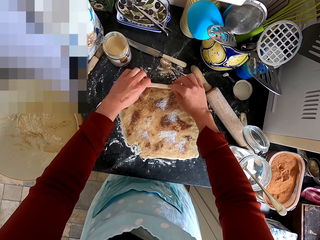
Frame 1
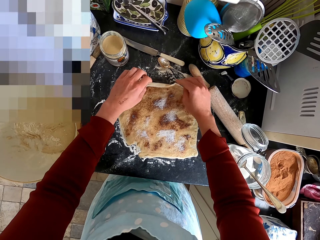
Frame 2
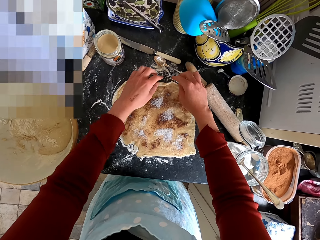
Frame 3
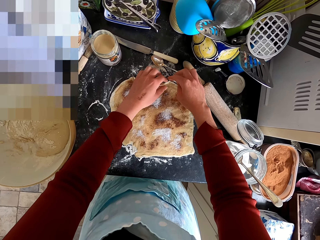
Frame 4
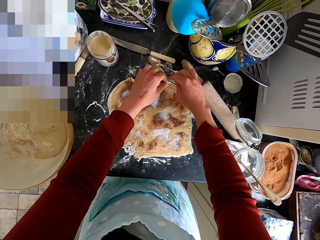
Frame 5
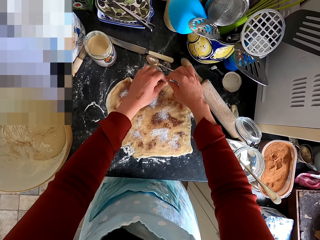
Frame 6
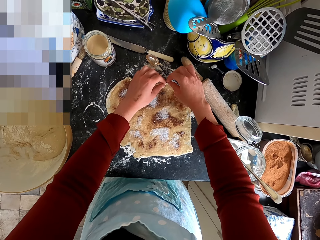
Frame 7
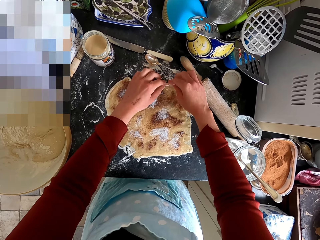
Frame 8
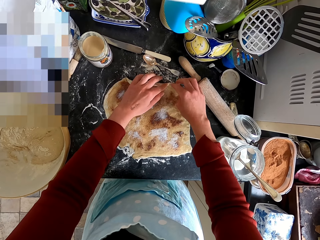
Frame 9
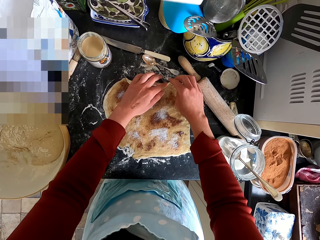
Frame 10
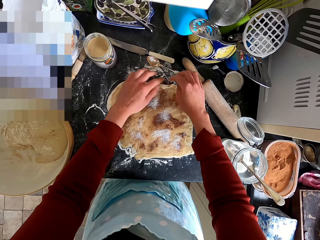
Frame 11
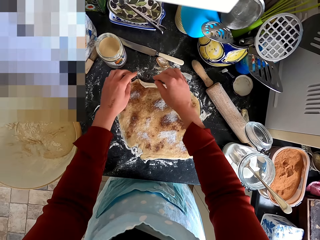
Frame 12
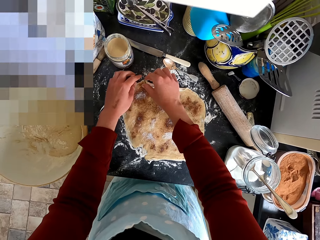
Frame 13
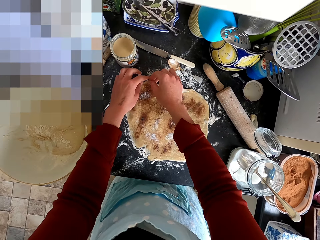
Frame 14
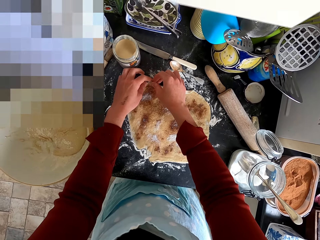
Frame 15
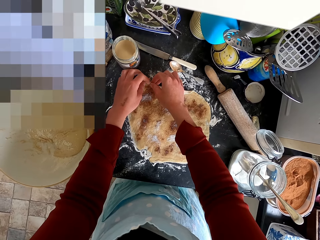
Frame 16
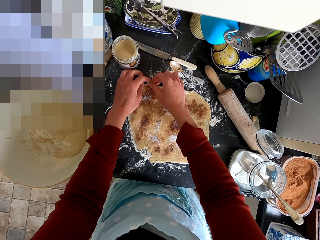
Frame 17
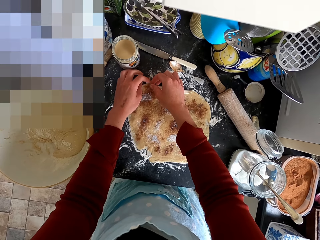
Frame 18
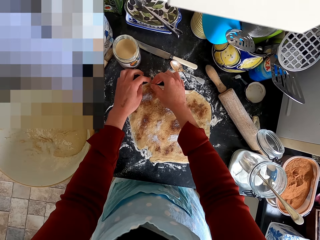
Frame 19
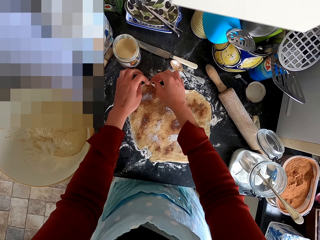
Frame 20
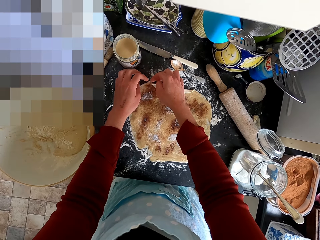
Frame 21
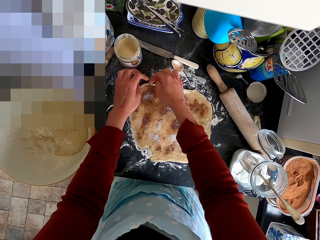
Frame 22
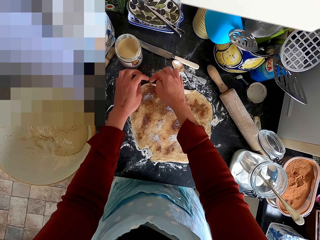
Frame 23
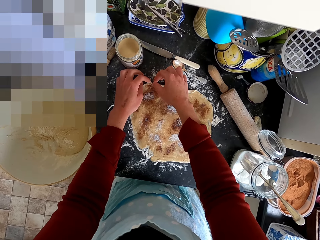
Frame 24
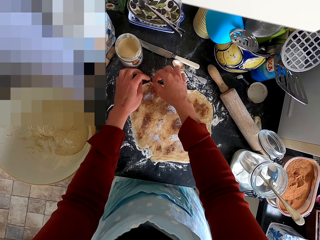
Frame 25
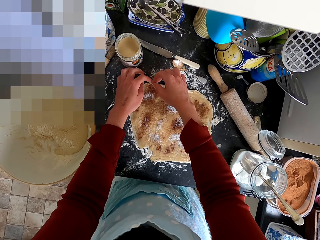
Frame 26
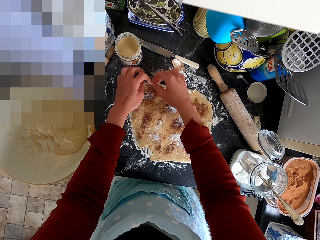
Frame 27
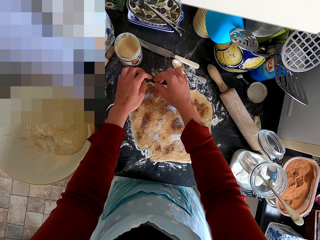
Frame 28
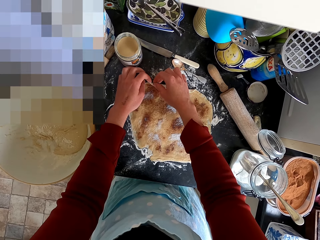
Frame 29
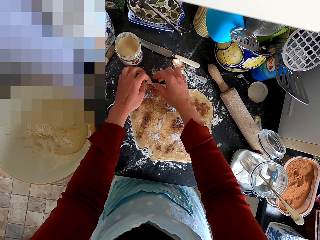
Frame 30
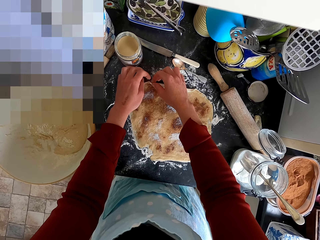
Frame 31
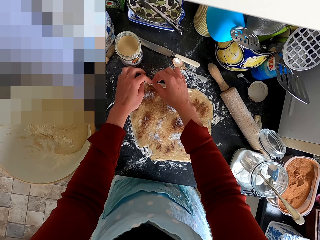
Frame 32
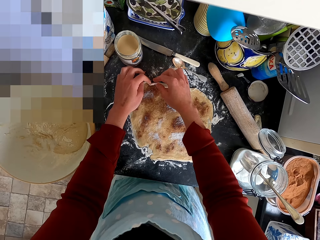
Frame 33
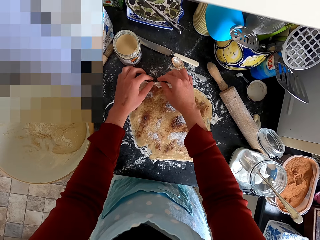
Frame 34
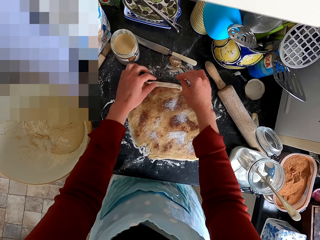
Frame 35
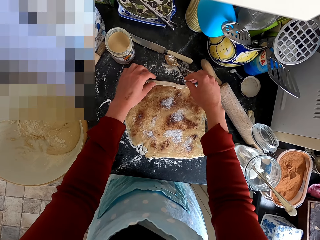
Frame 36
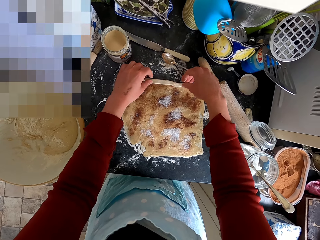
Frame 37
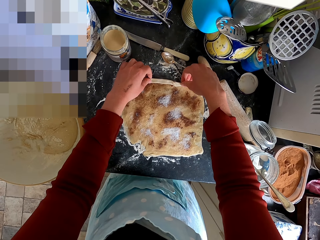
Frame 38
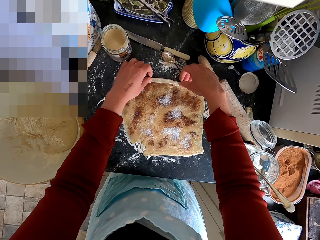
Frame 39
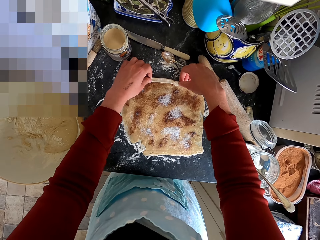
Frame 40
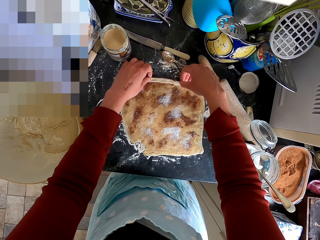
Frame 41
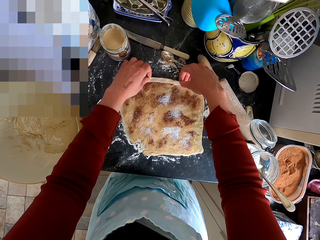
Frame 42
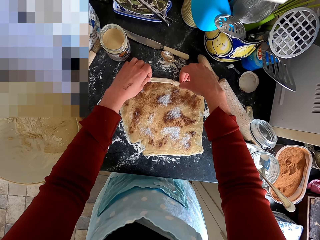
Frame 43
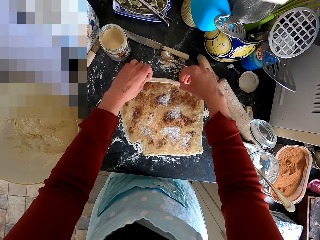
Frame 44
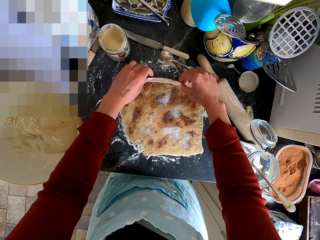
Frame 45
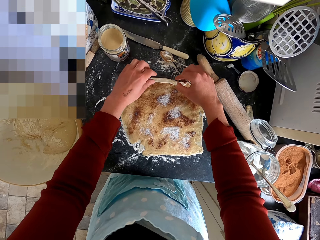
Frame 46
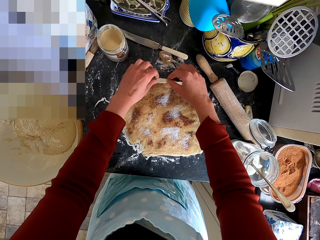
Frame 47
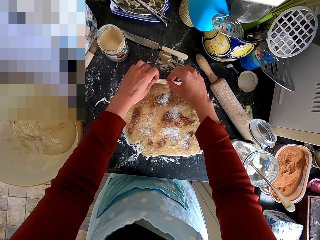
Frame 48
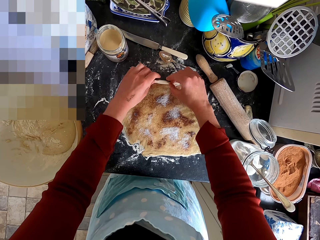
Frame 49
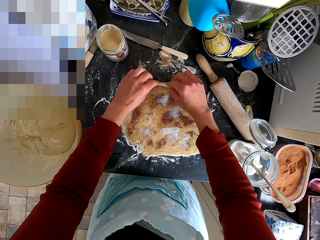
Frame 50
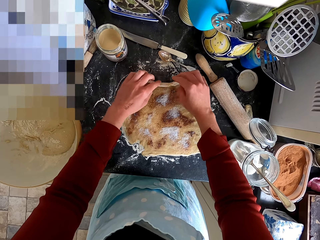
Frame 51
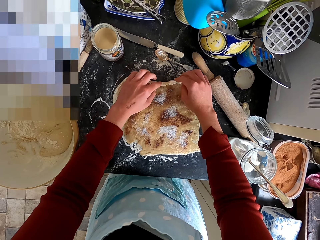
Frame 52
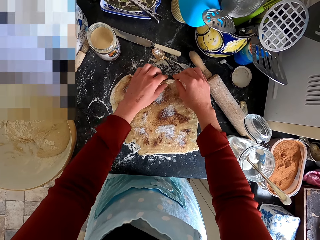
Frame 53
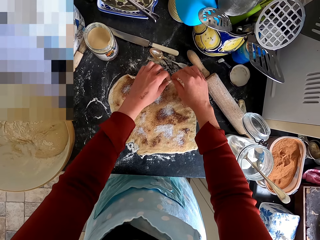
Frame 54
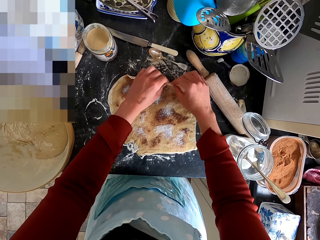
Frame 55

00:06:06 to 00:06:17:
The camera wearer rolls the dough.

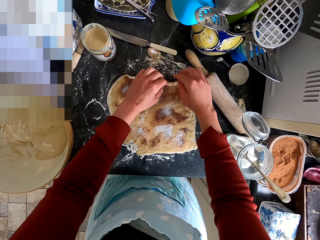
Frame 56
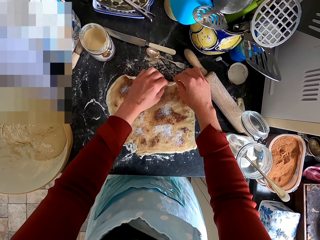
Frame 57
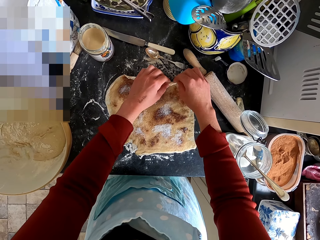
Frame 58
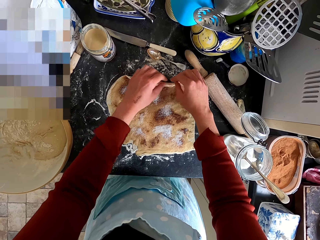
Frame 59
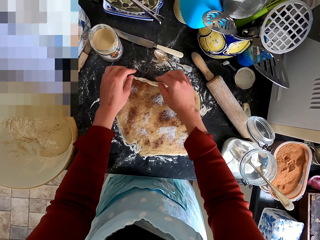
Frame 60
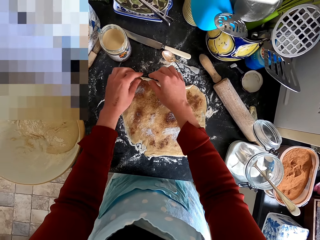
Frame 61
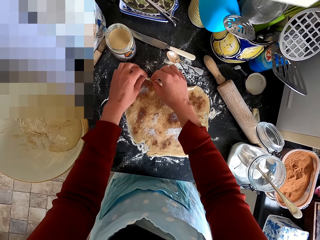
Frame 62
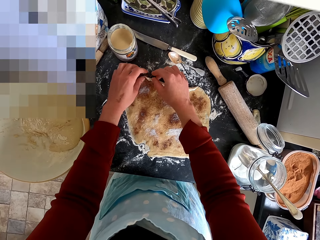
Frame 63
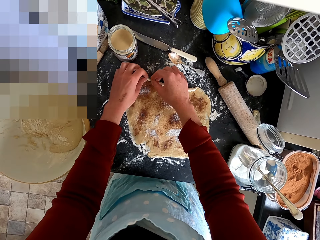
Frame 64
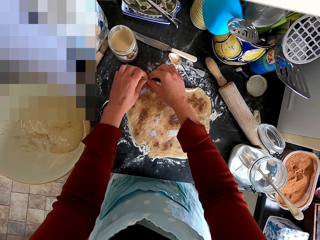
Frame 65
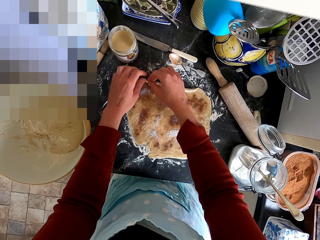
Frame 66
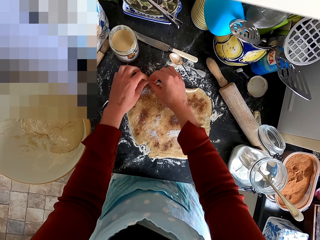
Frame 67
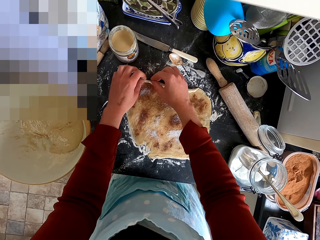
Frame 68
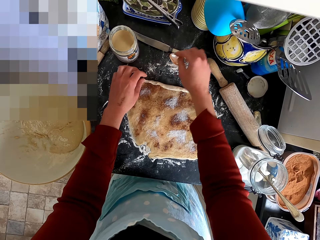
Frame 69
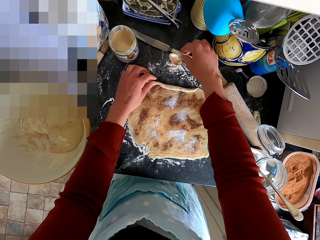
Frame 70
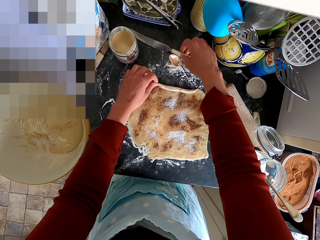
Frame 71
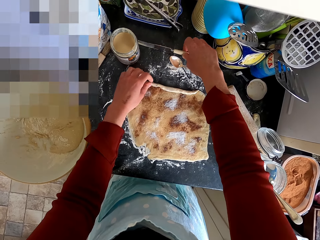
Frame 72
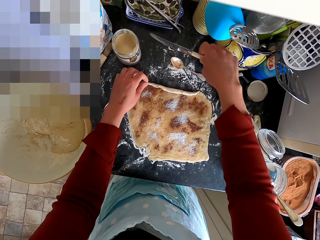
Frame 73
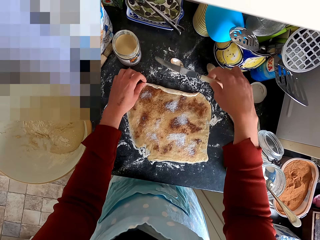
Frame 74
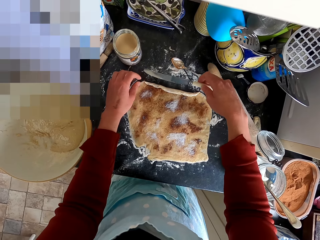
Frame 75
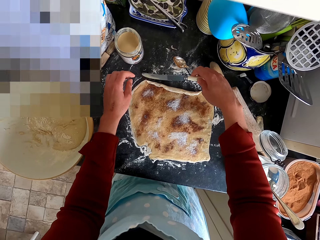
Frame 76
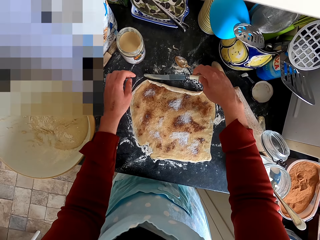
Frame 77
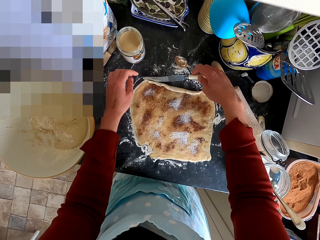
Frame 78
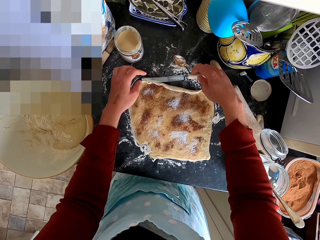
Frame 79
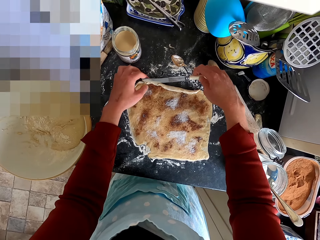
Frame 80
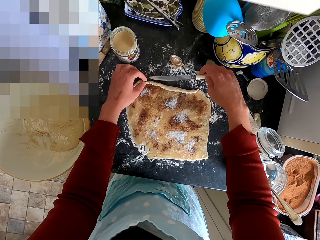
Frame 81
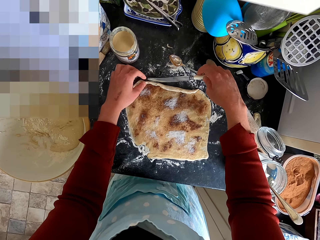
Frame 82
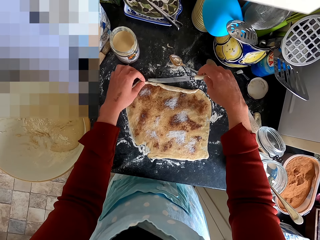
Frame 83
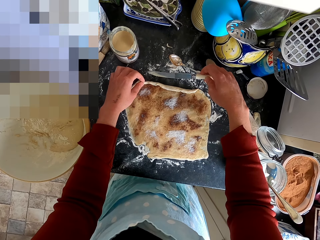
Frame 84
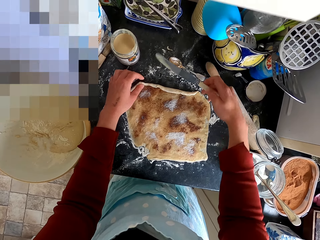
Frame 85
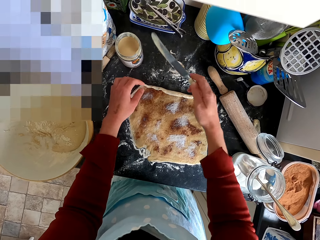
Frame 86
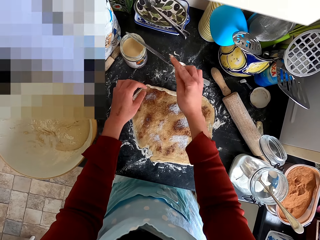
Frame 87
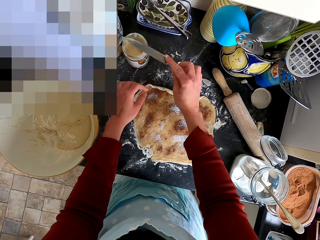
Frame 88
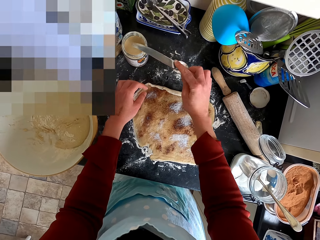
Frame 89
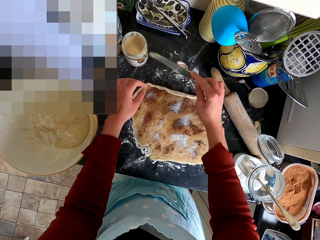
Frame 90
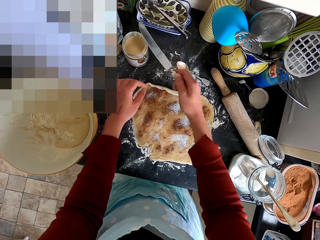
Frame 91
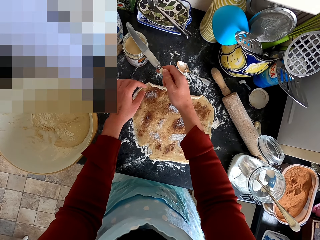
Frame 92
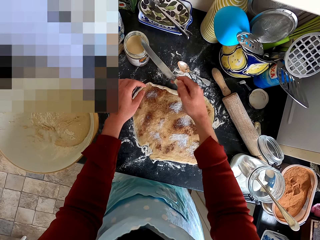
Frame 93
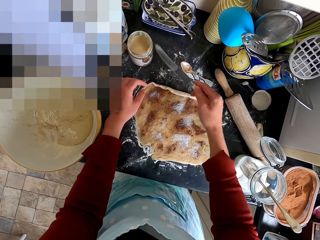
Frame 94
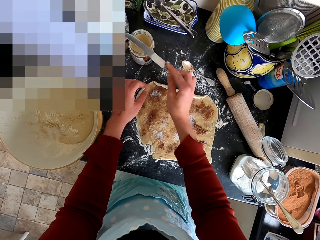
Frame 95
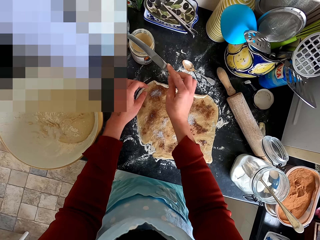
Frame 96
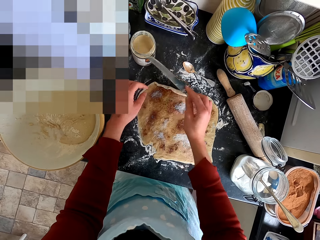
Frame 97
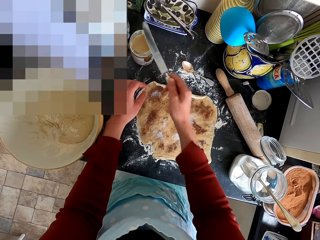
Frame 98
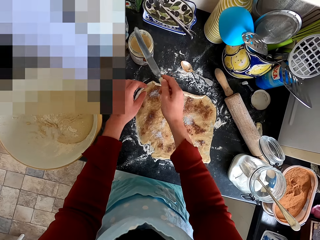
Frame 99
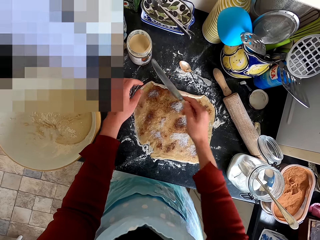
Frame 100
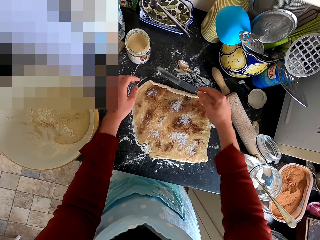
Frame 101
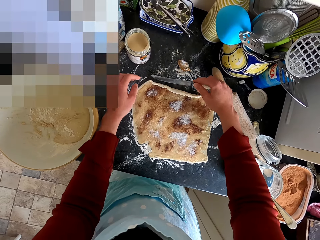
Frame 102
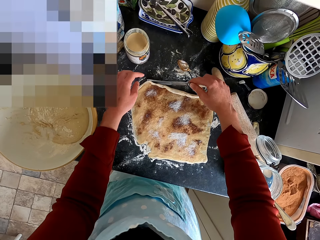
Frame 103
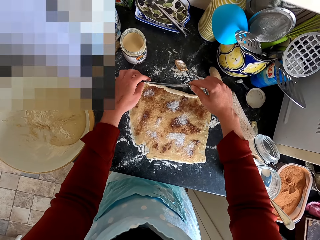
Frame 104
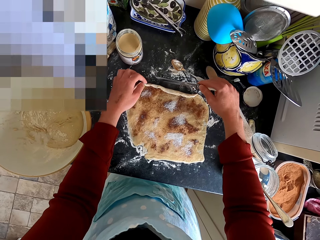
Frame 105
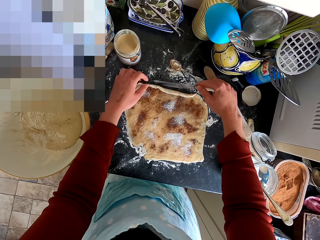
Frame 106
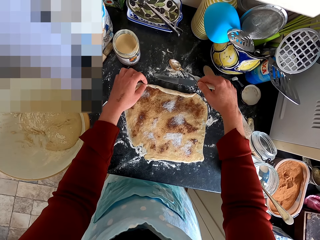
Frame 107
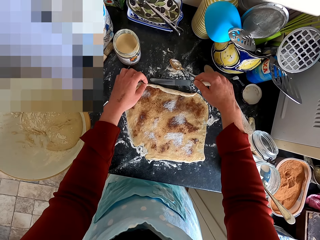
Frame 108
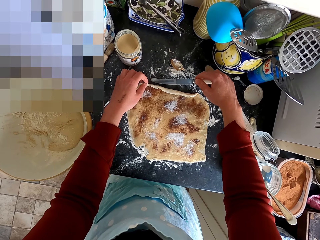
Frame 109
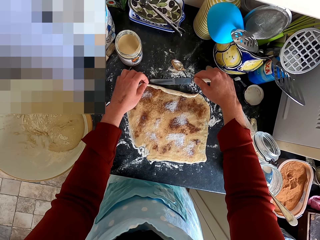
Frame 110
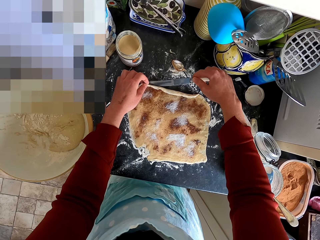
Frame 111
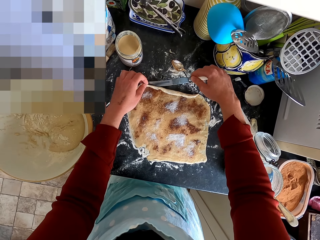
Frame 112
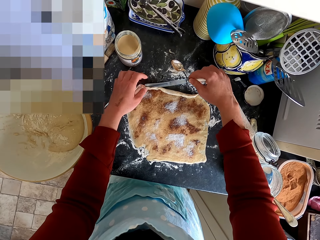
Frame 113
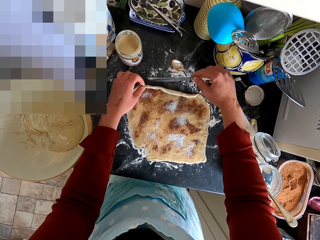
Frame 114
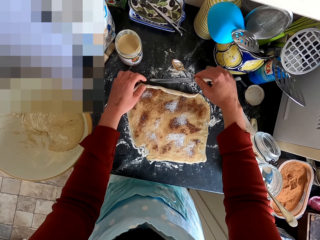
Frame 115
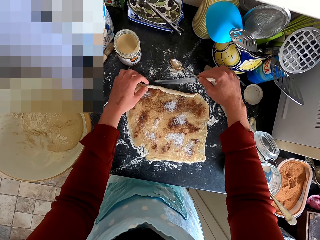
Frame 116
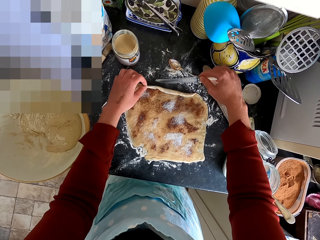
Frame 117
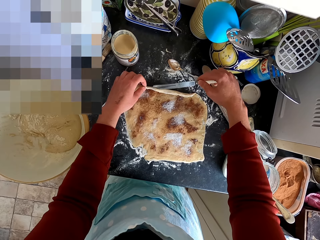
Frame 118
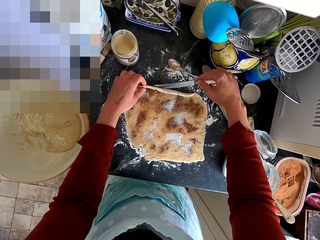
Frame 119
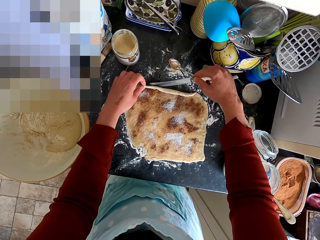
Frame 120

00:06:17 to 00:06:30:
The camera wearer picks the knife from the counter top. They remove the dough from the kitchen counter with the knife. They rub the knife on the container. They remove the dough from the kitchen counter with the knife.
